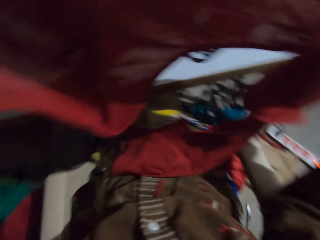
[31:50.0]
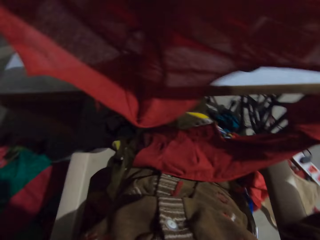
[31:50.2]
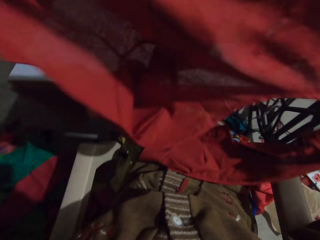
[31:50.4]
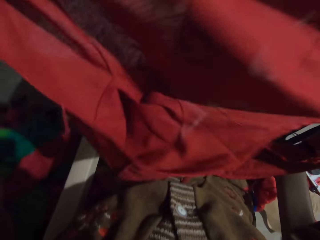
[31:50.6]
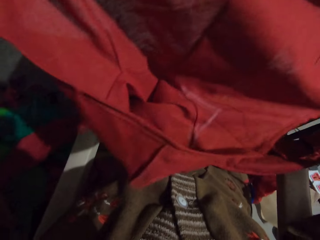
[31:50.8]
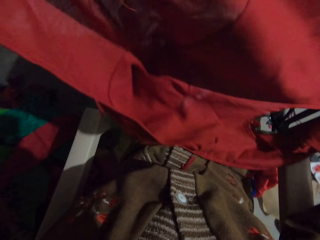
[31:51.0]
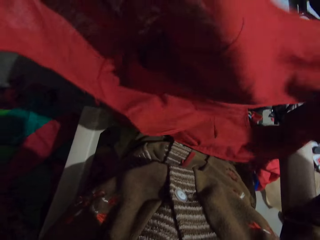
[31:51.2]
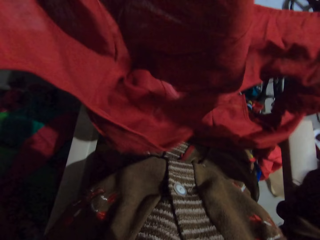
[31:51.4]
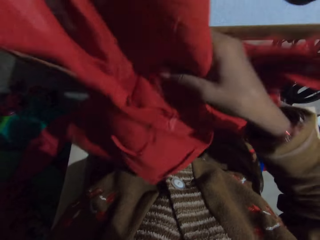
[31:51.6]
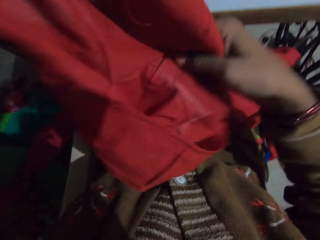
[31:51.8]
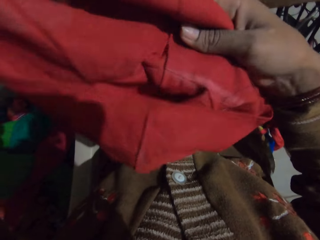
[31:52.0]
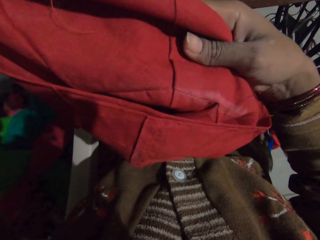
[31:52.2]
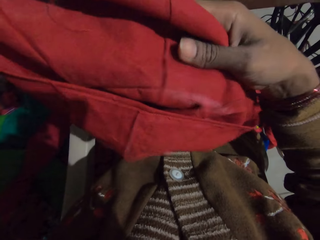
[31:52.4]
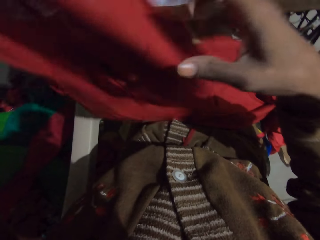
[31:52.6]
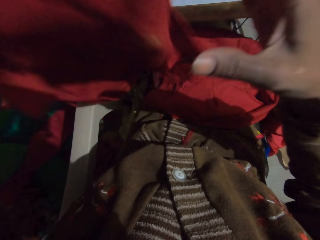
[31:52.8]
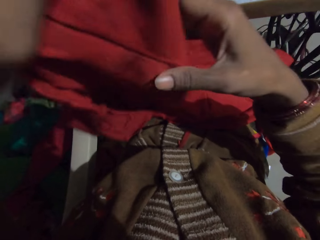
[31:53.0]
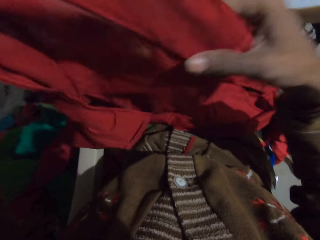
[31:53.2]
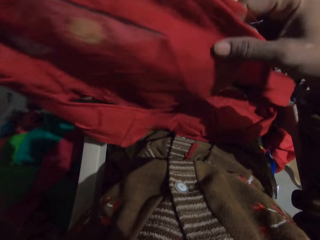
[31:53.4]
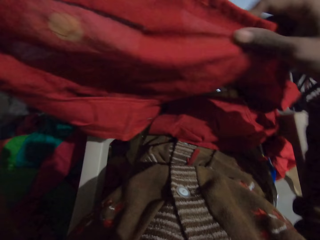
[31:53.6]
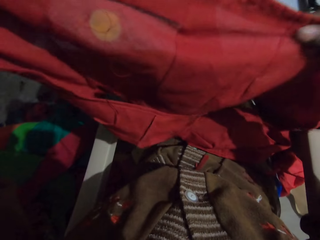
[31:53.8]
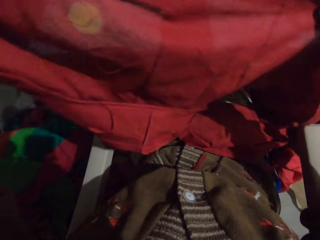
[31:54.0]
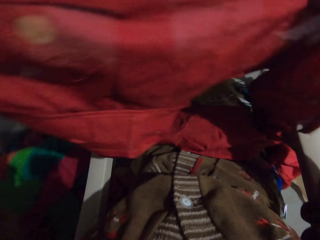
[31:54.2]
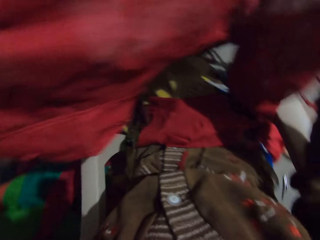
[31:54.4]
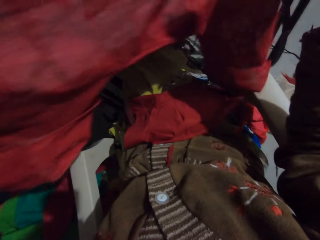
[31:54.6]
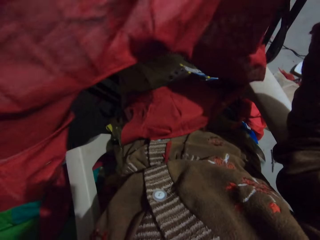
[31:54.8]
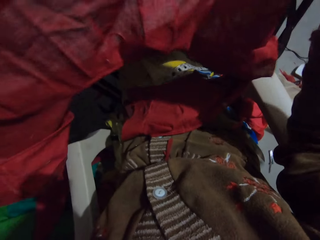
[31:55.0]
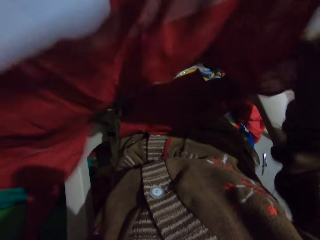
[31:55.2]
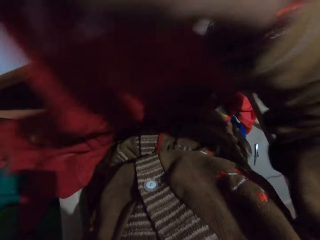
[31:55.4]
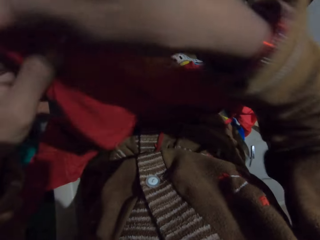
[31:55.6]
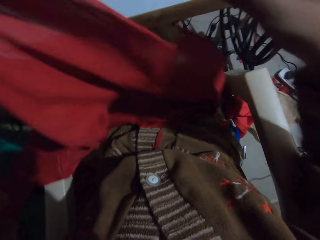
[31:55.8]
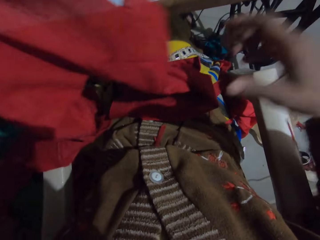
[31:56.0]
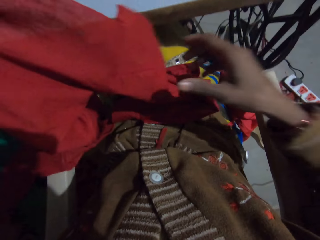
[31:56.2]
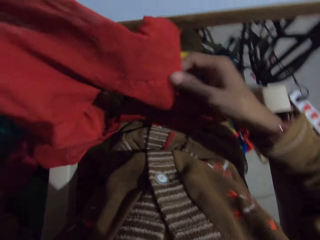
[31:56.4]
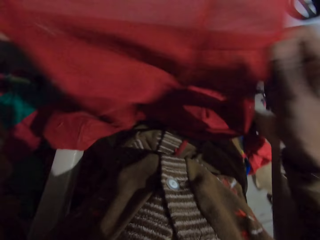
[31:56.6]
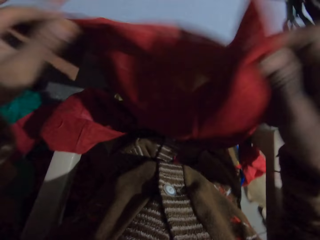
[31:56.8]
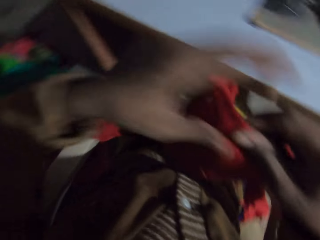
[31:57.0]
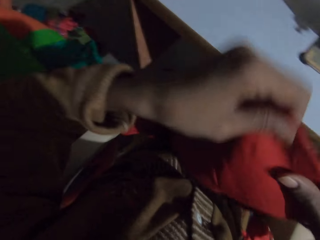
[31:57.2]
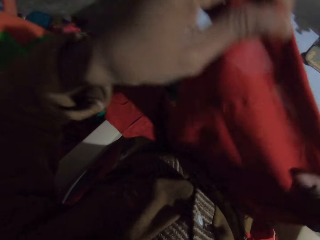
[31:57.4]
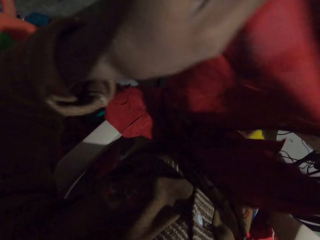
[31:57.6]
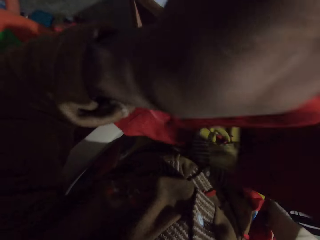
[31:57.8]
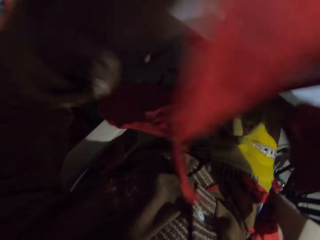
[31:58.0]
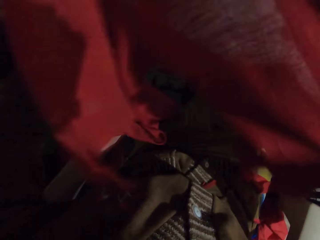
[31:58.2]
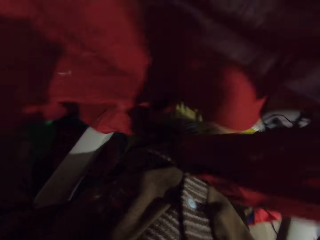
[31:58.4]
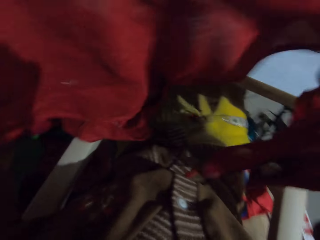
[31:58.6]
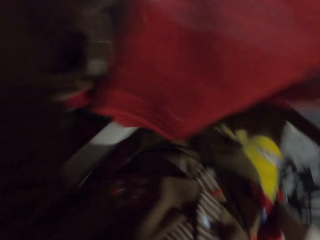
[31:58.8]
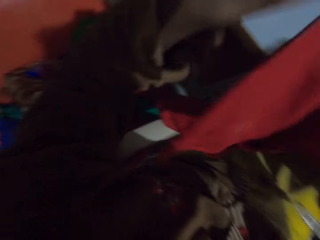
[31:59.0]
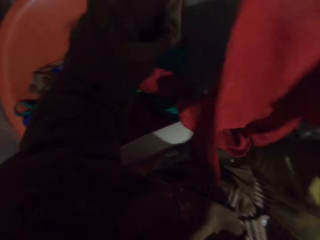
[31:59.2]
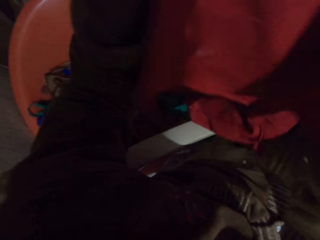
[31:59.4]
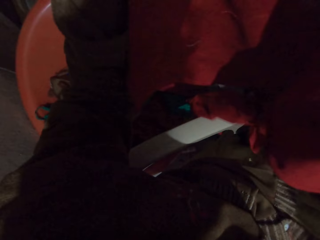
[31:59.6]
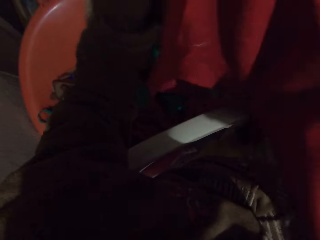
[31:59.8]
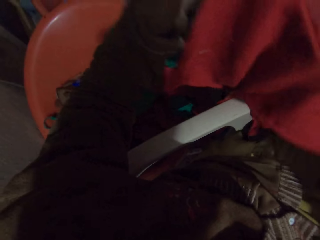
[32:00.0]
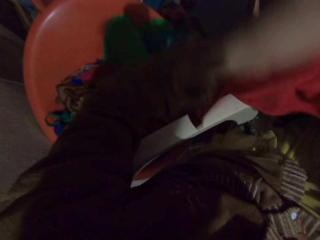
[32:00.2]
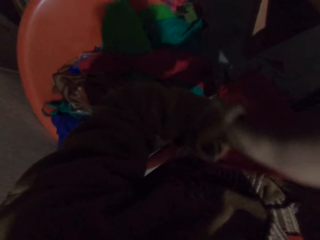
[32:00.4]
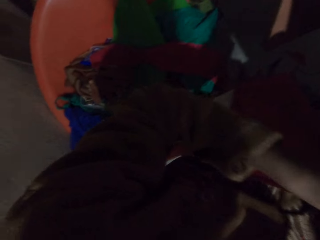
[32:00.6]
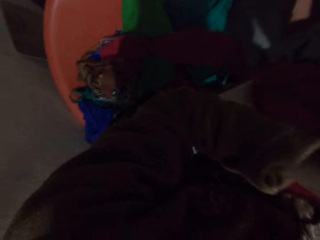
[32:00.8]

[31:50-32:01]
The camera wearer looks at the cloth.

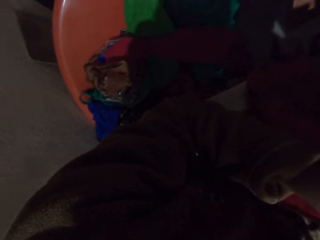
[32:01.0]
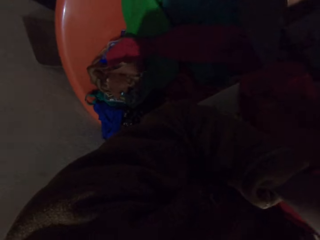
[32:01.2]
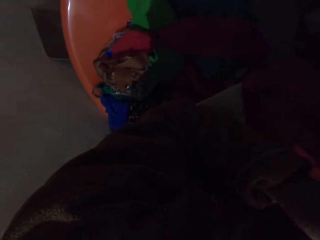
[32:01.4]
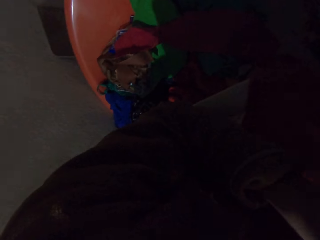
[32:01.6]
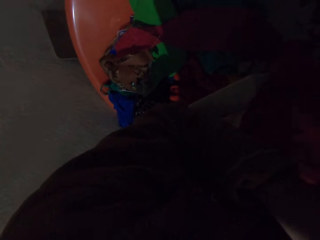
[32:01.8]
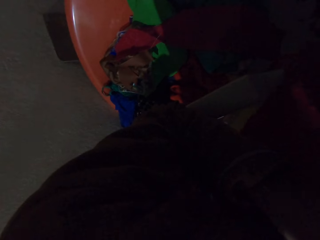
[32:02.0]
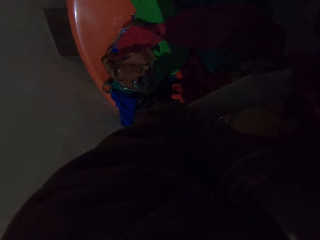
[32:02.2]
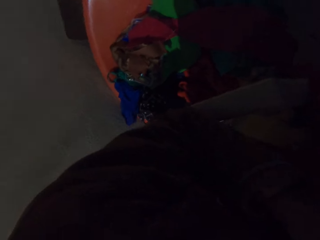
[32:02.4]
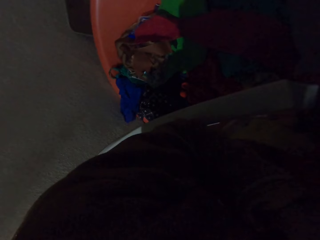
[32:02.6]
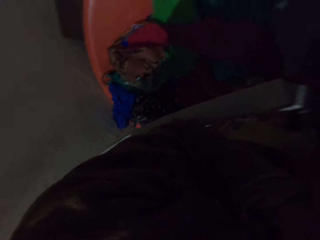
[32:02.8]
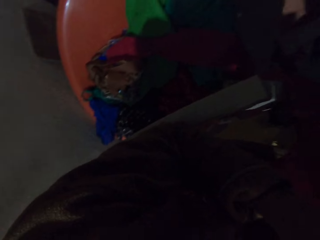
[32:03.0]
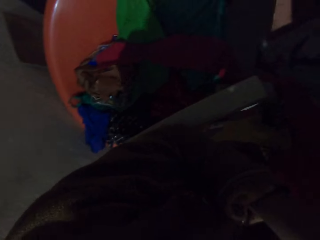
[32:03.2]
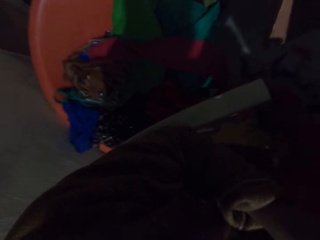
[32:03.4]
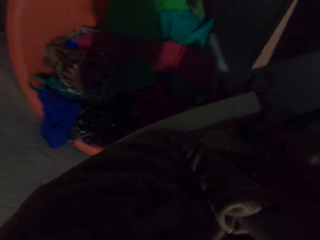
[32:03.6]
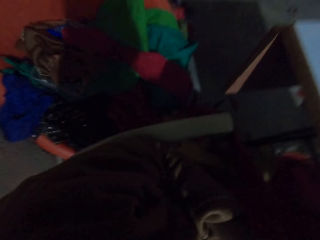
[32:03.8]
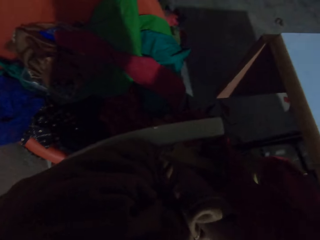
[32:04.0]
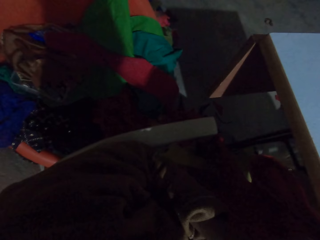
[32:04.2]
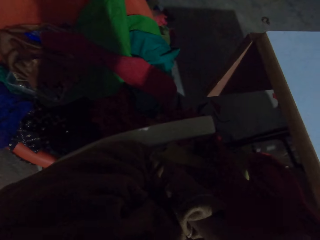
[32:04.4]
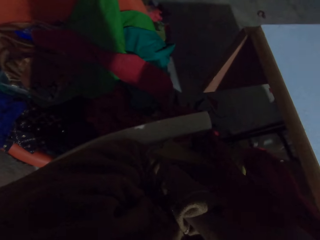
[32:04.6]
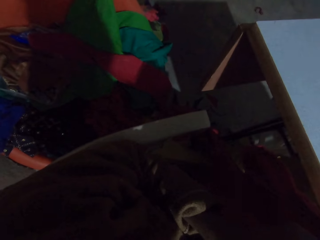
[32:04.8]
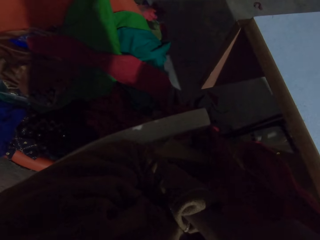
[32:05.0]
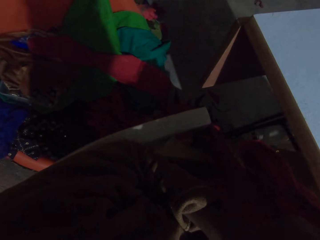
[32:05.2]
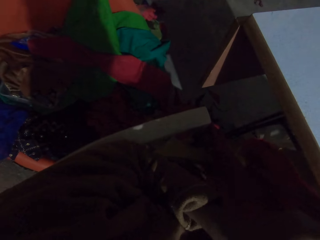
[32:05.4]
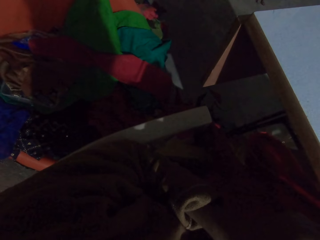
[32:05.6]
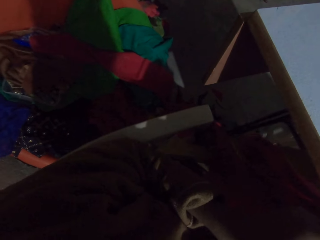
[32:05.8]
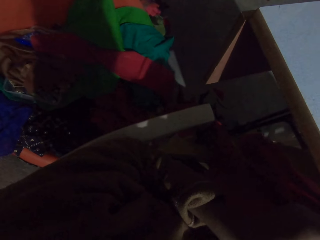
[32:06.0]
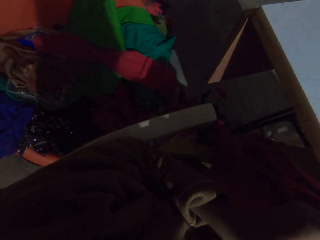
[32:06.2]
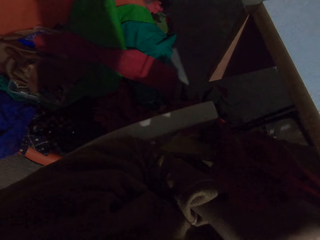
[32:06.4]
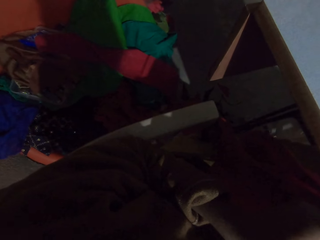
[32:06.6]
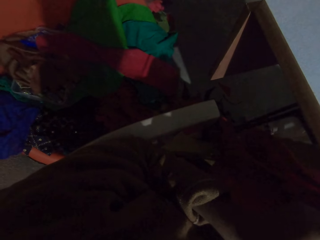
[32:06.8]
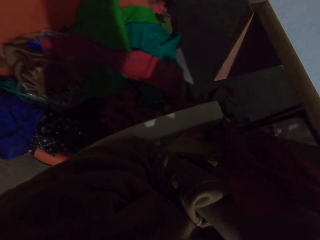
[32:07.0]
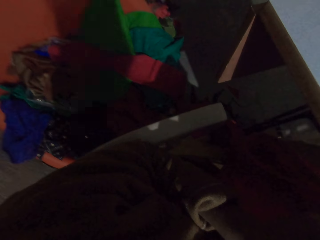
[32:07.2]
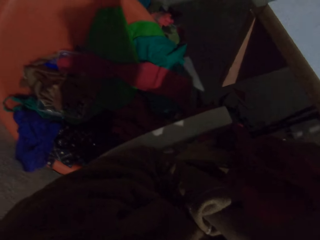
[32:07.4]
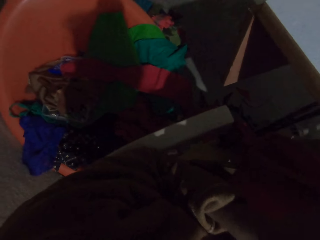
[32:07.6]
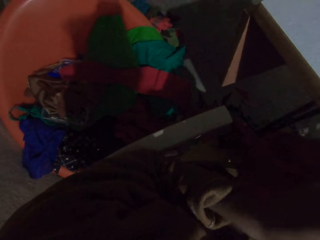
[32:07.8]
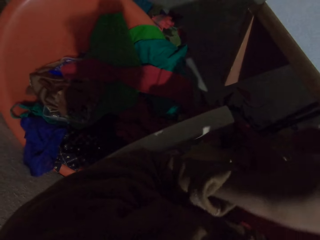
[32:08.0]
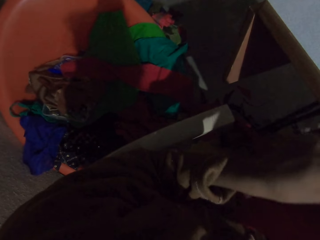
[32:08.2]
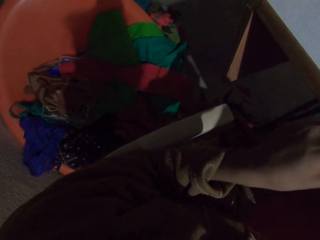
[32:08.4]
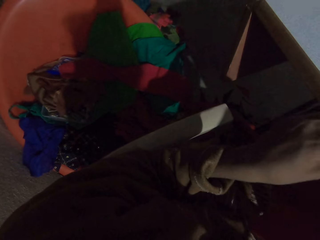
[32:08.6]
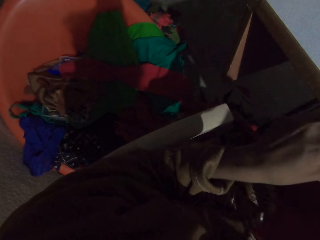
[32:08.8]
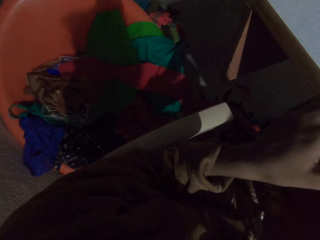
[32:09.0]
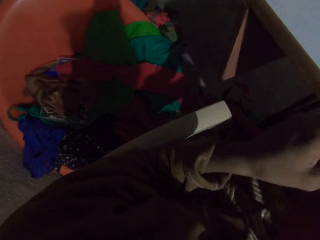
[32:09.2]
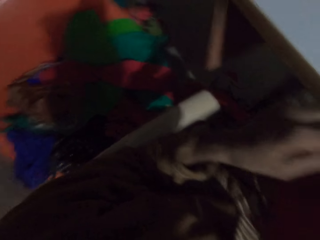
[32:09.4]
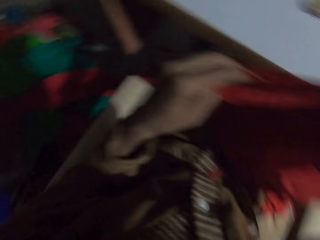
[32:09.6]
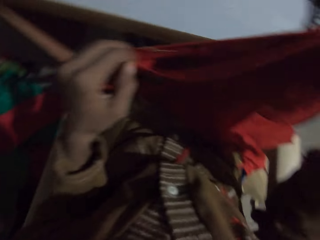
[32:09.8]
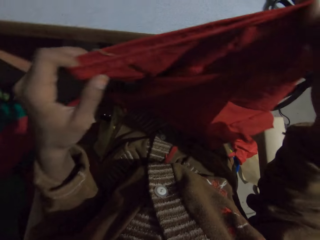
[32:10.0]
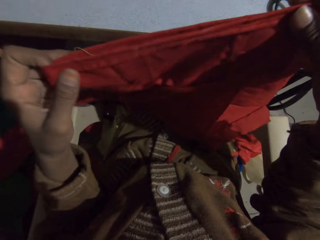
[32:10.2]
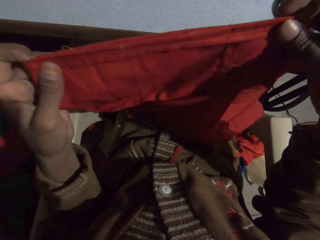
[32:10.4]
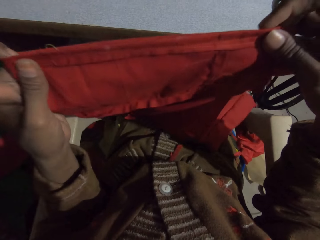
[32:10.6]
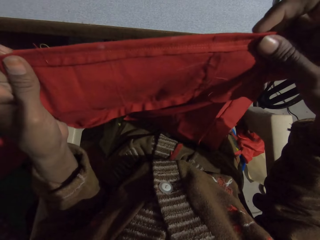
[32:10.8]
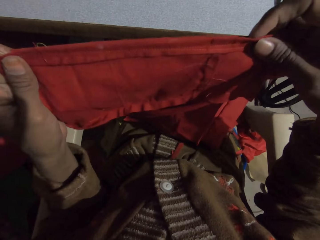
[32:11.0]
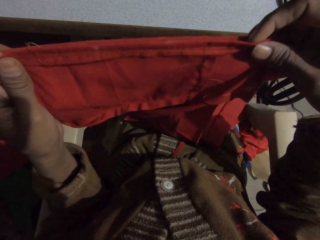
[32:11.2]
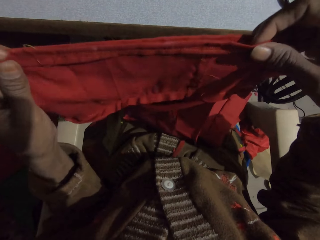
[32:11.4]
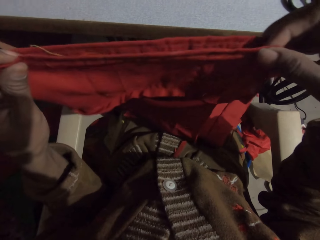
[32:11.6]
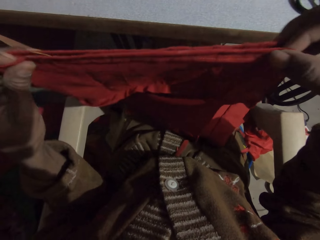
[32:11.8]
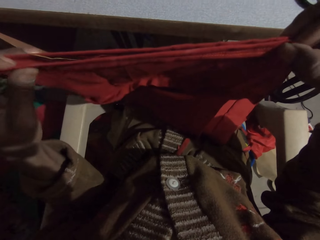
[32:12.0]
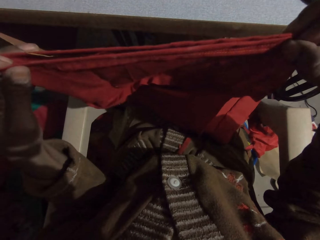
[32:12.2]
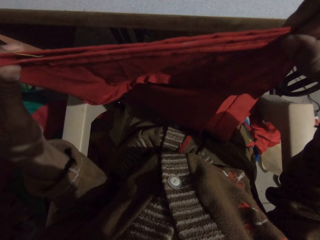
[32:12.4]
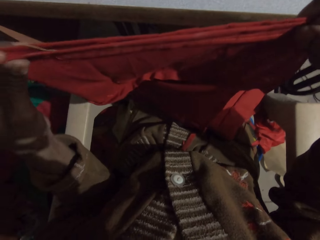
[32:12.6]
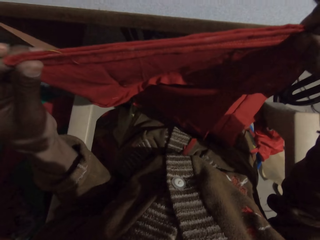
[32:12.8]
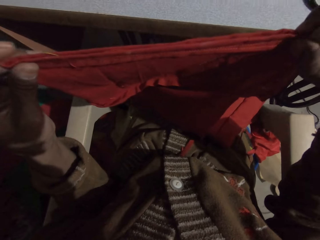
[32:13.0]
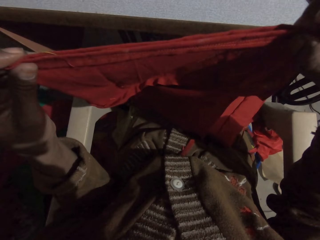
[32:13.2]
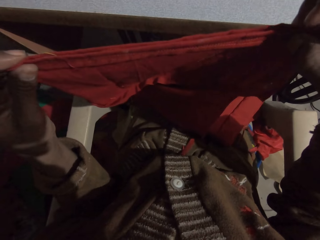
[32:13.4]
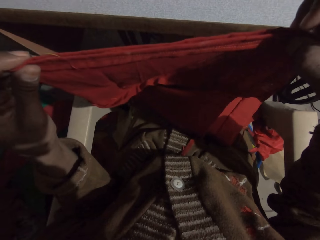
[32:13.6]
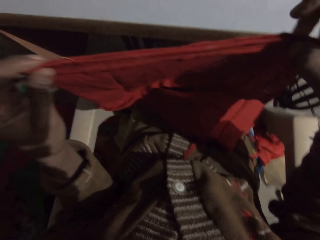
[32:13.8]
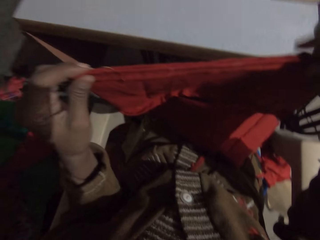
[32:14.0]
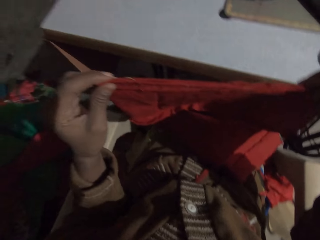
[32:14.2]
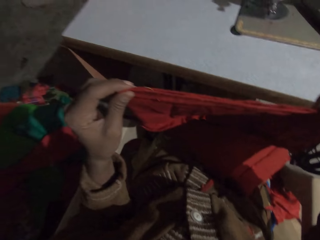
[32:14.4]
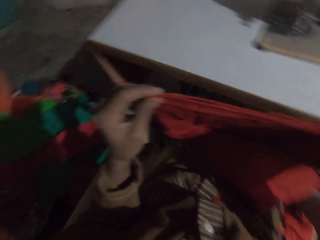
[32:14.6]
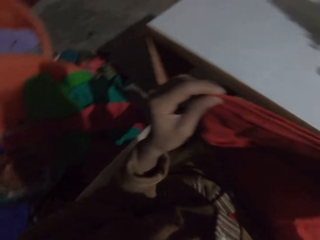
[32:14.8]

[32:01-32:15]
The camera wearer calls for a person.
